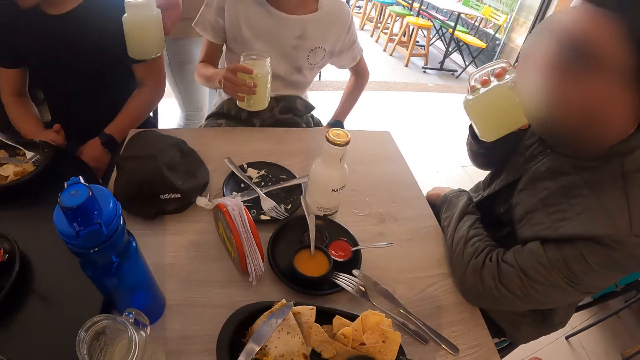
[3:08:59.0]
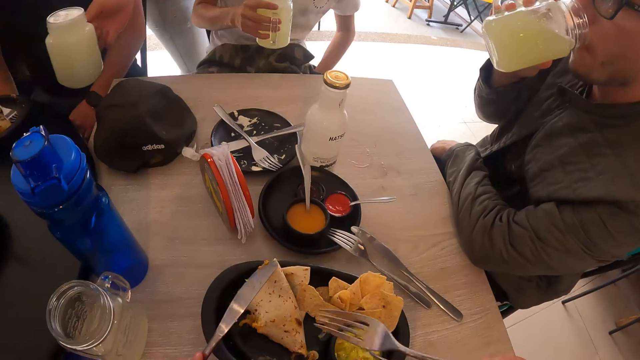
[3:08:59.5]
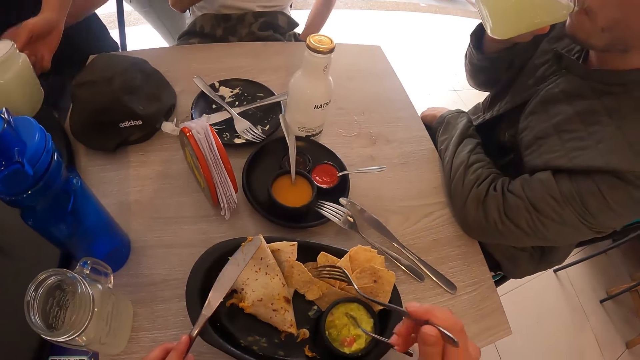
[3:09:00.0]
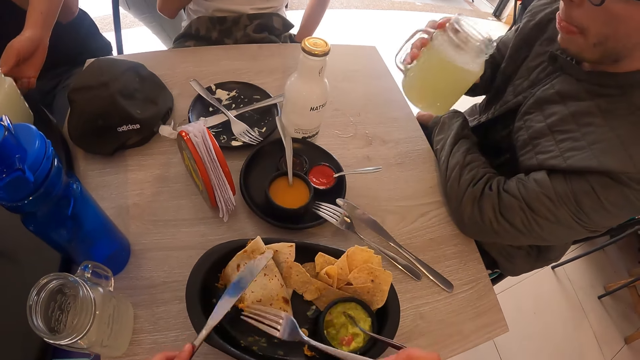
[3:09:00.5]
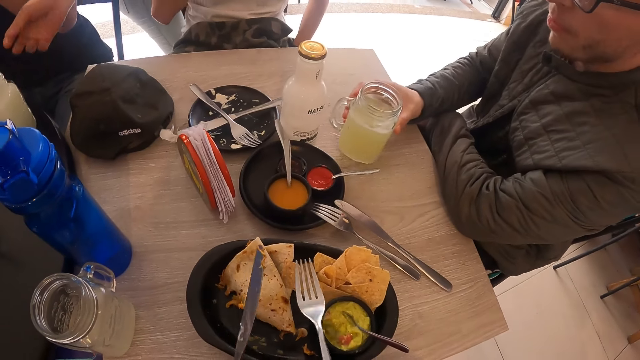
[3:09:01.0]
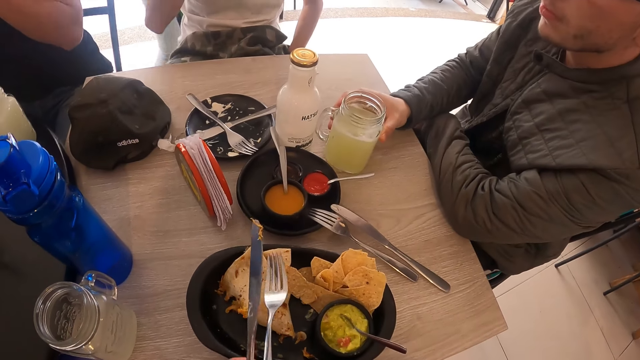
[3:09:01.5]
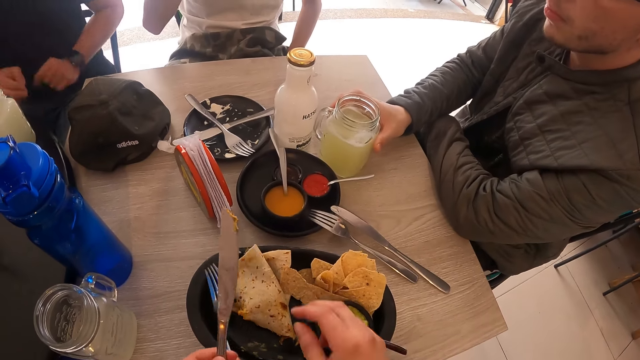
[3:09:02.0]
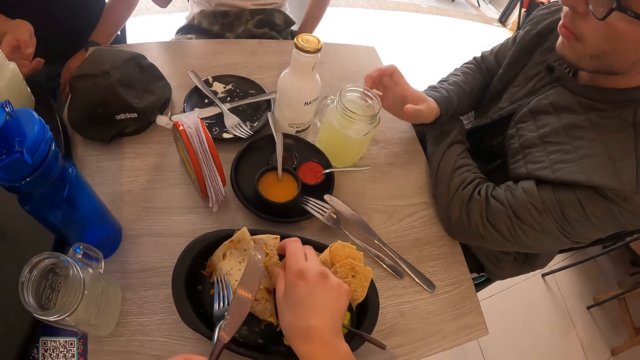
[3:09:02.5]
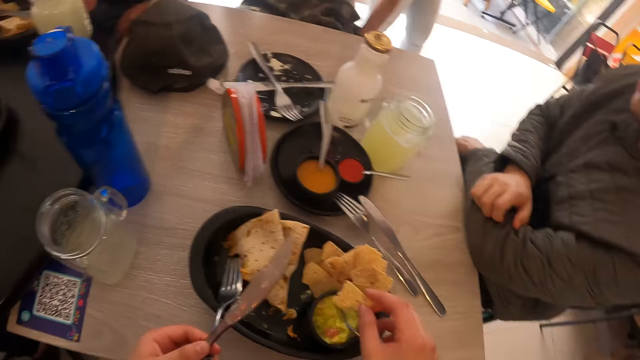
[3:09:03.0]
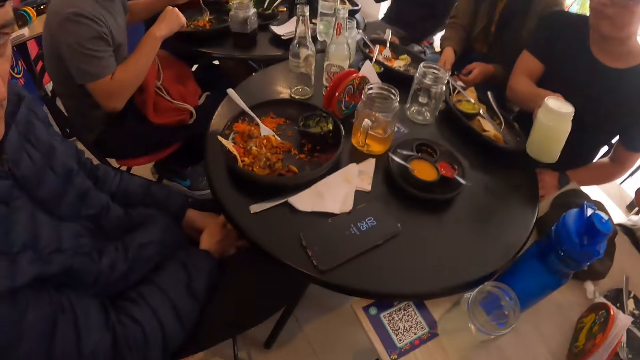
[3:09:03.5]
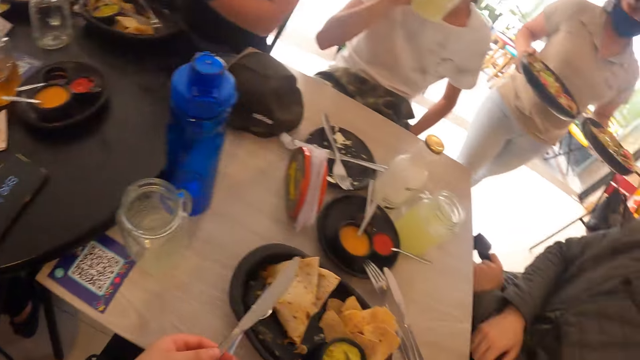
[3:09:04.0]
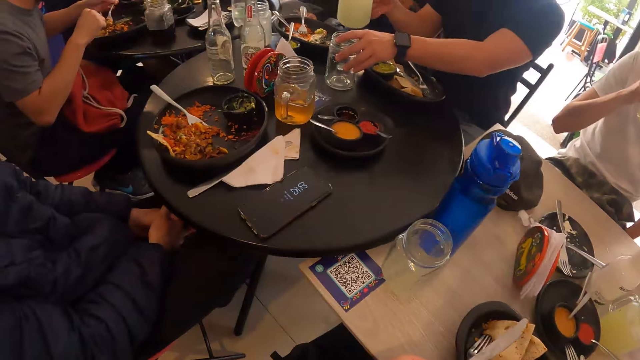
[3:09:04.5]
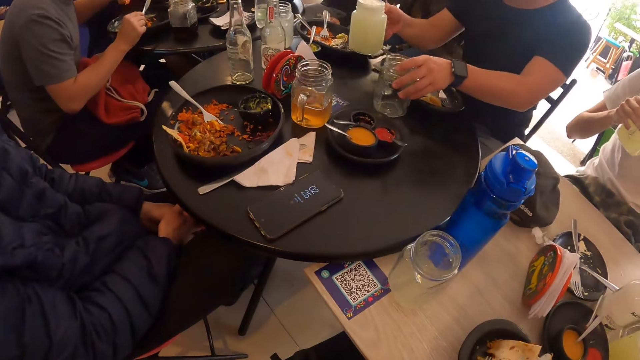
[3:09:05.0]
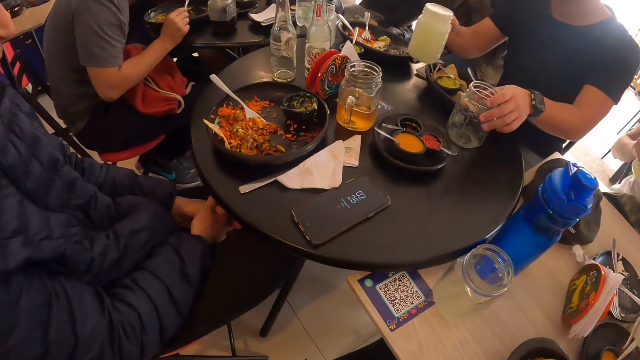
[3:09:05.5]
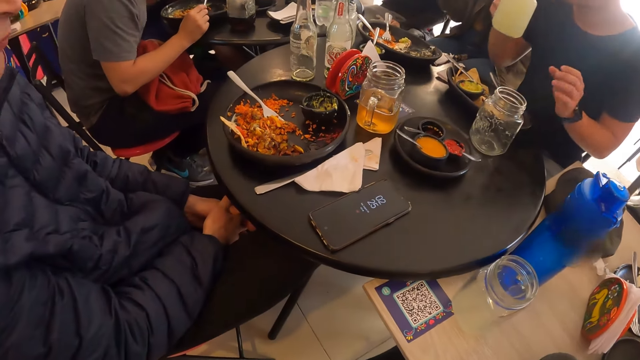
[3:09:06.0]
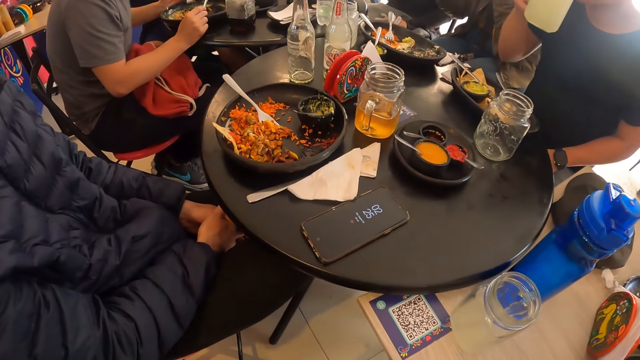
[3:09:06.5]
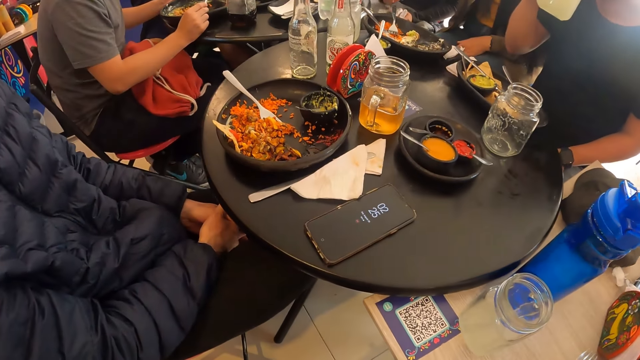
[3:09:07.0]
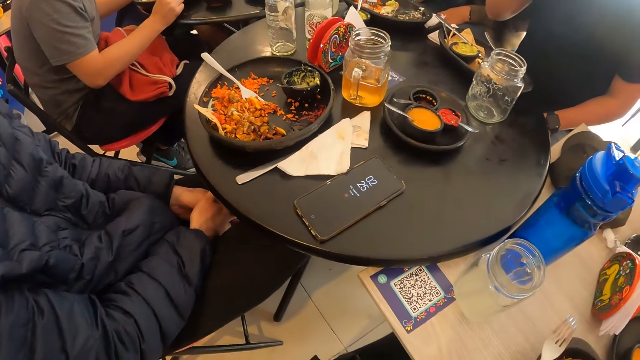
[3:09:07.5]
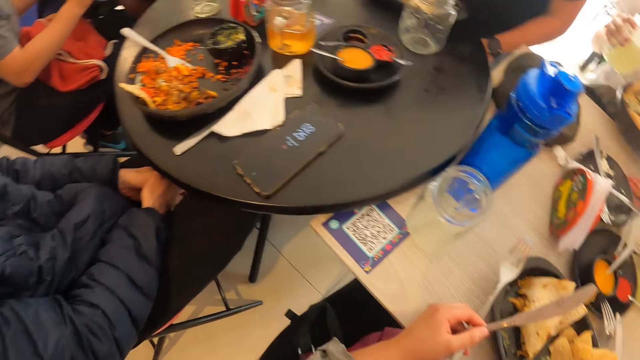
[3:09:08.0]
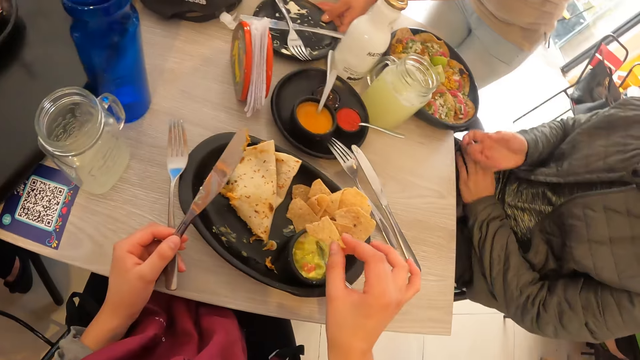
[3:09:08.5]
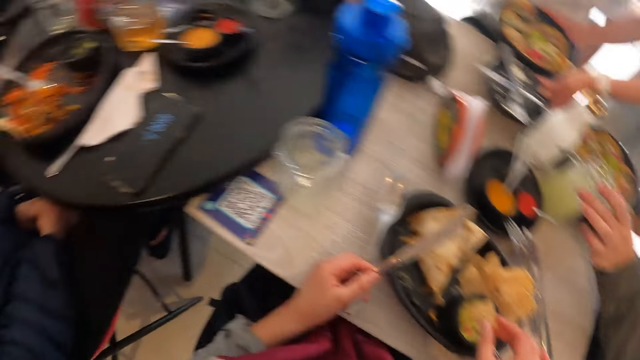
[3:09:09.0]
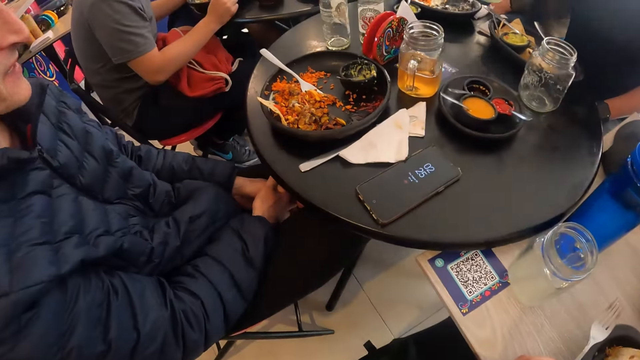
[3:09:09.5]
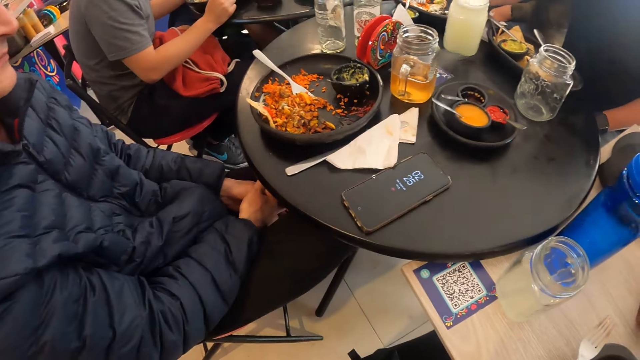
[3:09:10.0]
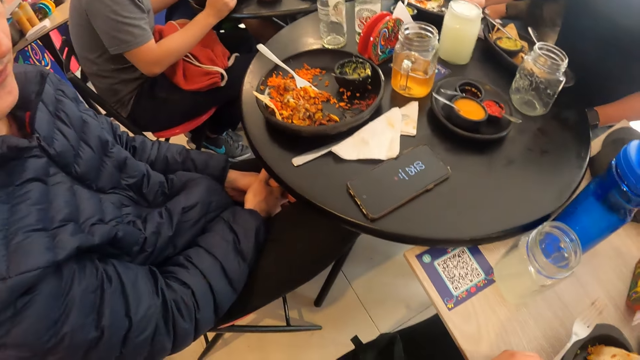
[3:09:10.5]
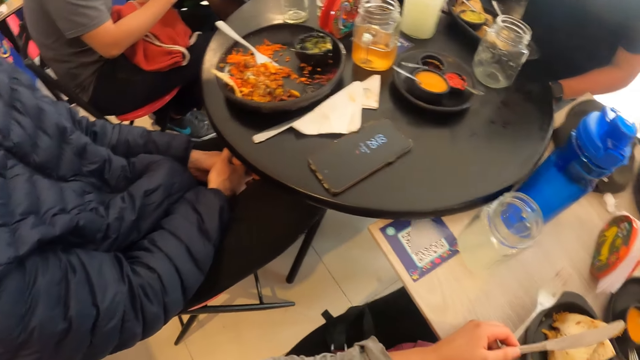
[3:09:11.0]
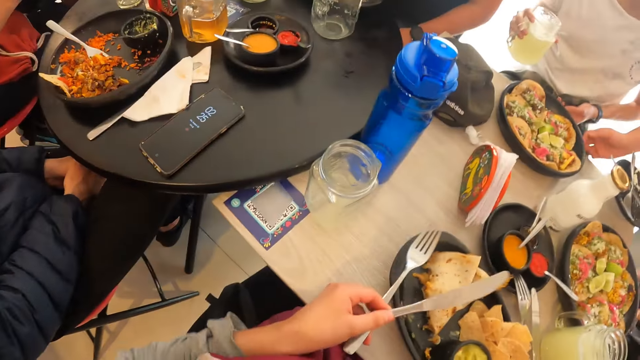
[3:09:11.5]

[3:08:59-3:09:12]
A waiter drops a glass of juice in her right hand on the table. A man drinks juice from the glass in his right hand. Another man drops the glass of juice on the table. A third man picks the glass of juice from the table with his right hand. The camera wearer picks a tortilla and looks around. The third man moves a glass on the table with his left hand. The first man drinks juice from the glass in his right hand. A fourth man interacts with the camera wearer. Another waiter picks a plate on the table with her left hand. The third man drops the glass of juice on the table.

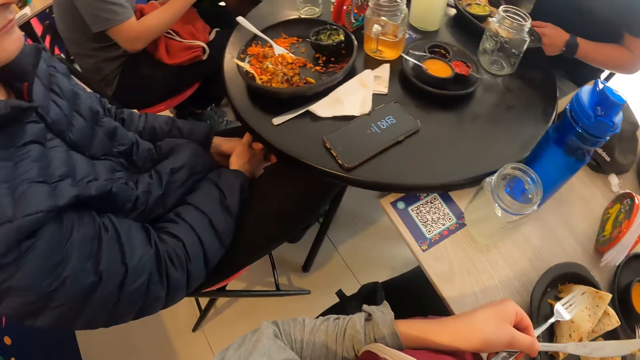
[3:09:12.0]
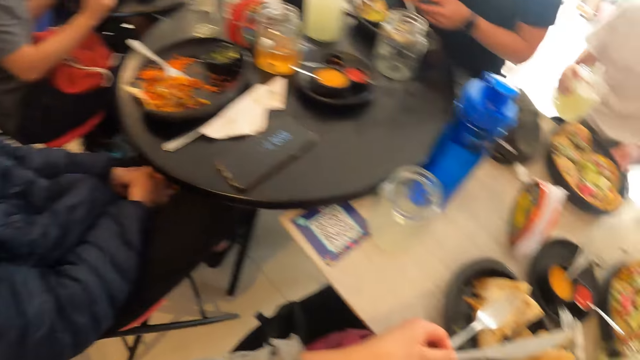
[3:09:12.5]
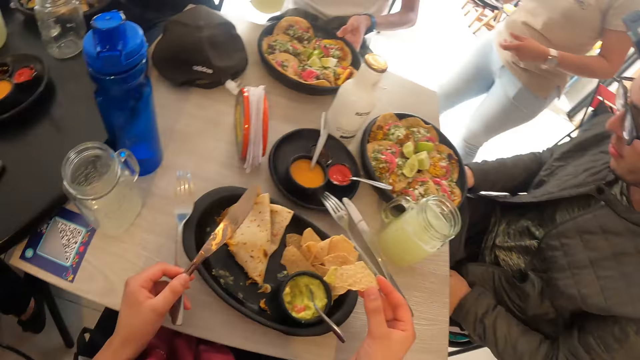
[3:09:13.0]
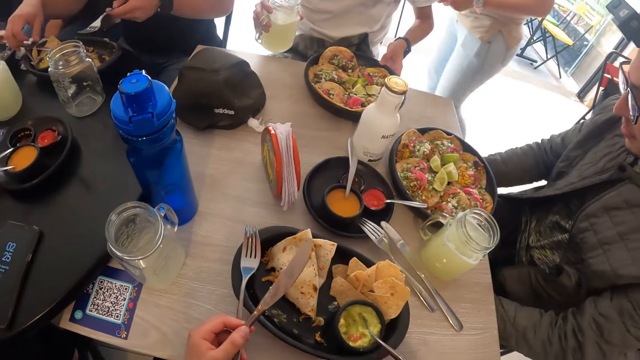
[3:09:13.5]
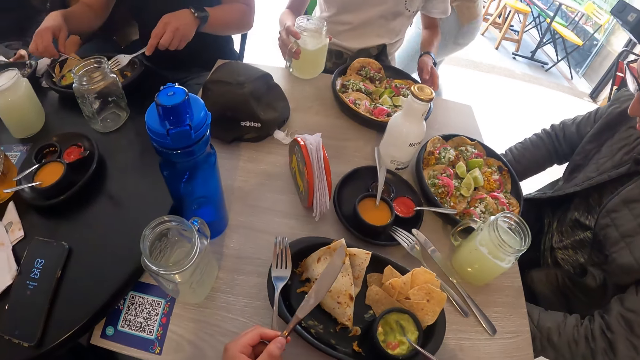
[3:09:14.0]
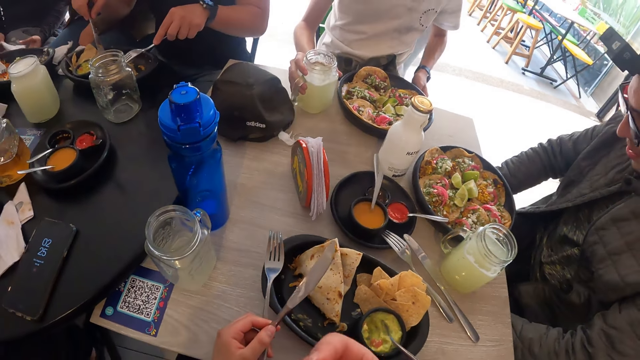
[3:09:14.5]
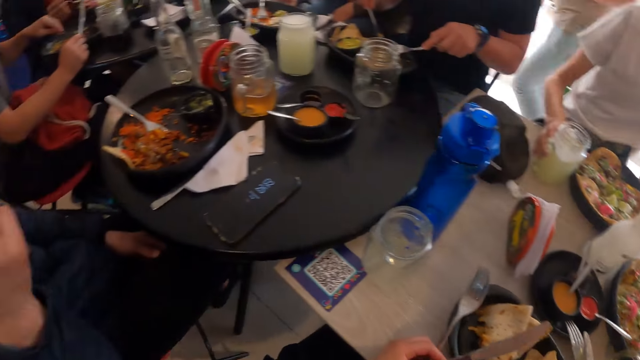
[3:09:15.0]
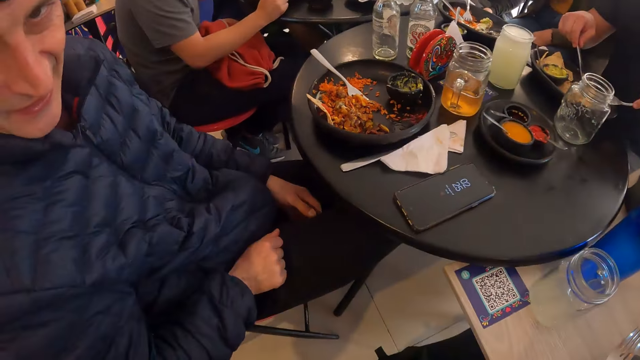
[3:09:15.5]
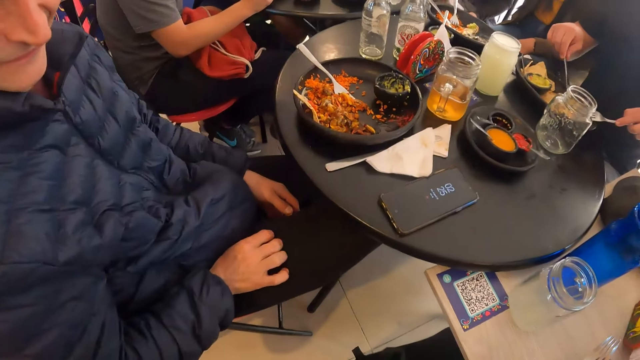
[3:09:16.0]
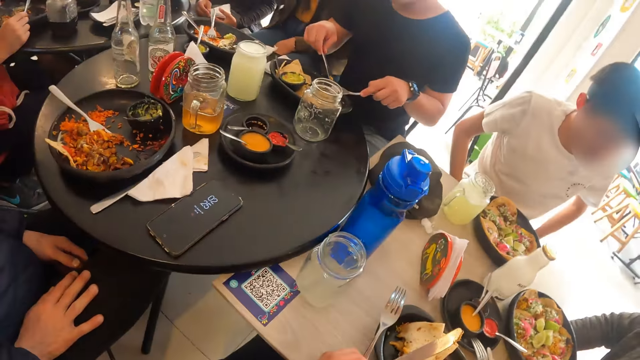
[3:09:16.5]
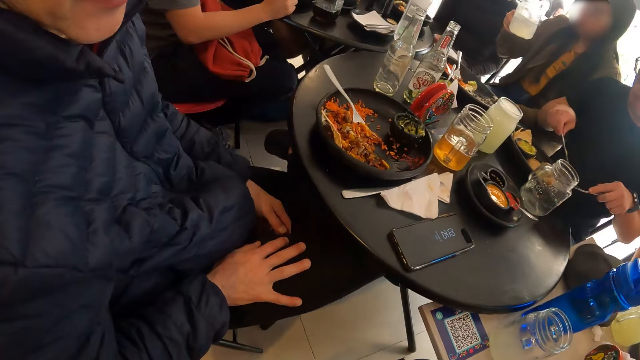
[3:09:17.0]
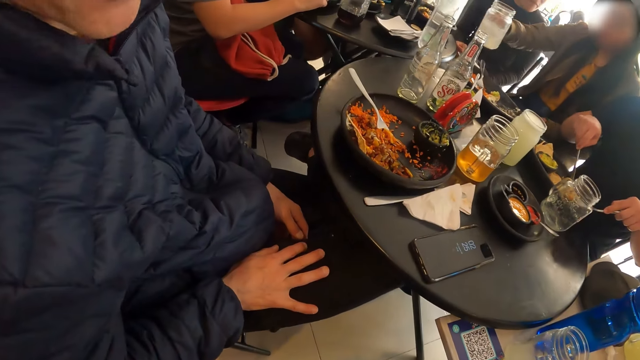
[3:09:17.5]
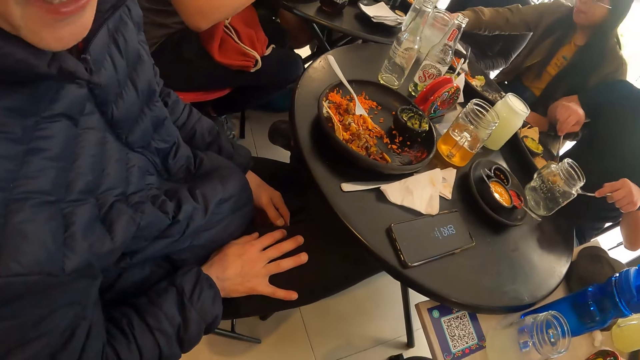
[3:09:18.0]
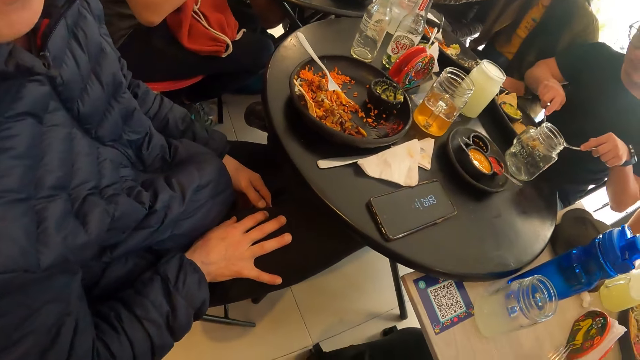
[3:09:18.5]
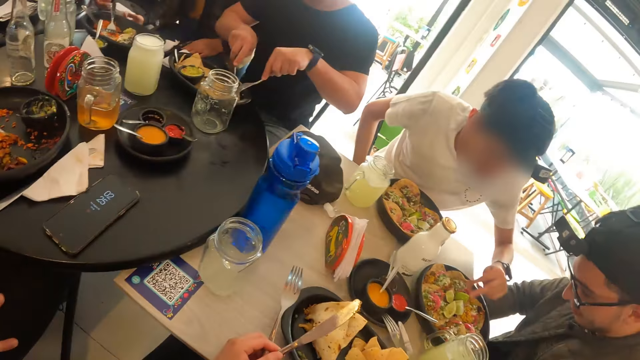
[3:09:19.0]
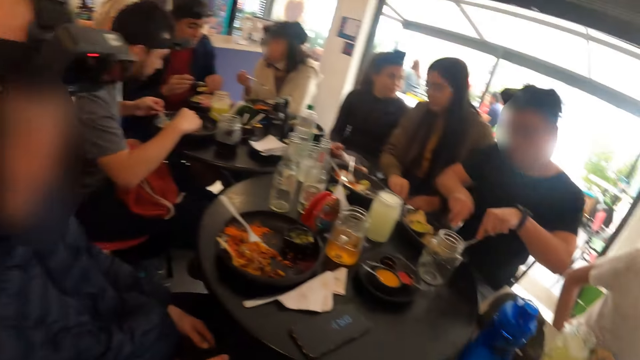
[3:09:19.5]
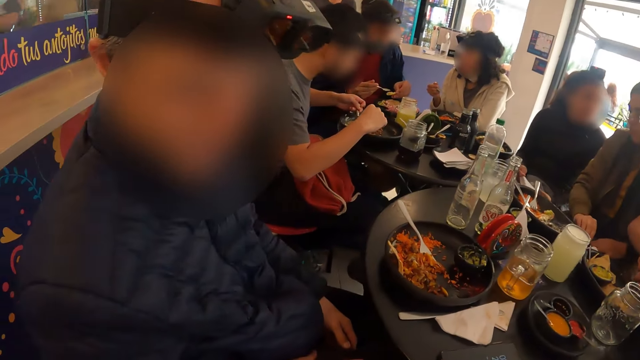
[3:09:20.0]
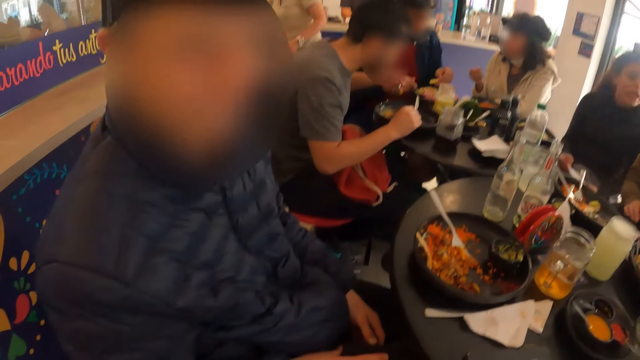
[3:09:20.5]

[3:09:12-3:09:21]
A man picks the fork from the plate on the table with his right hand. He passes the fork to his left hand. The camera wearer eats a tortilla. Another man drops the glass of juice in his right hand on the table. The first man picks the knife from the plate on the table with his right hand. The camera wearer interacts with a third man.
